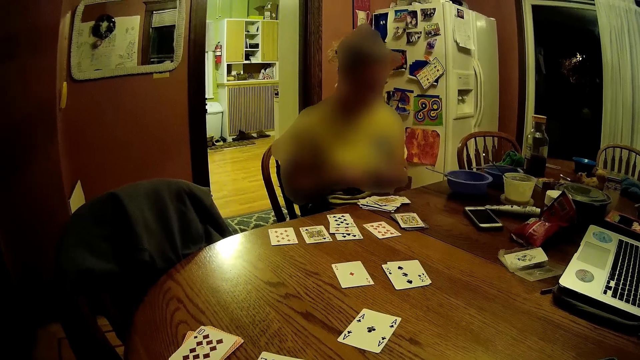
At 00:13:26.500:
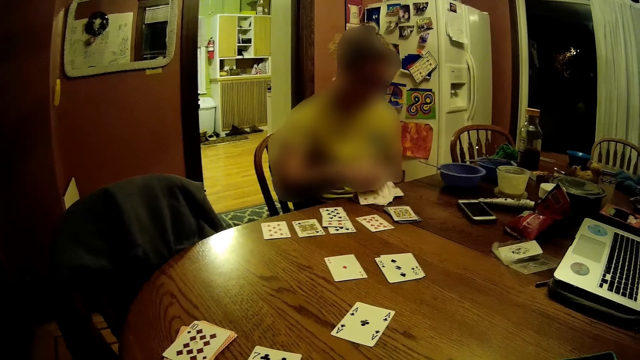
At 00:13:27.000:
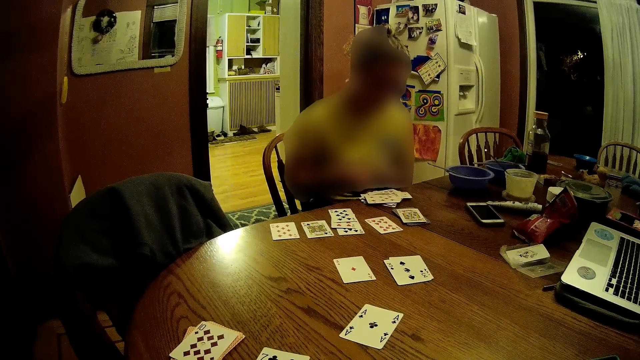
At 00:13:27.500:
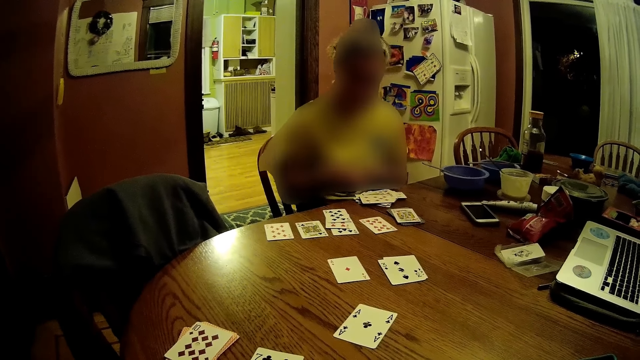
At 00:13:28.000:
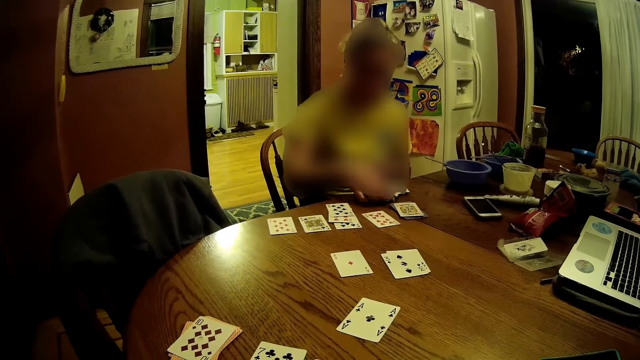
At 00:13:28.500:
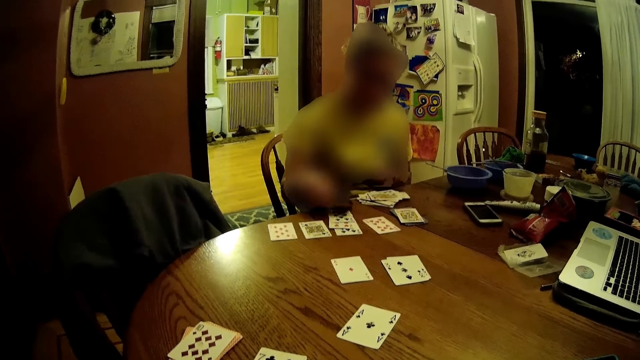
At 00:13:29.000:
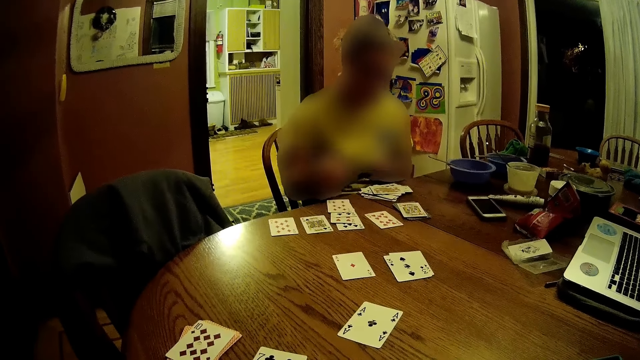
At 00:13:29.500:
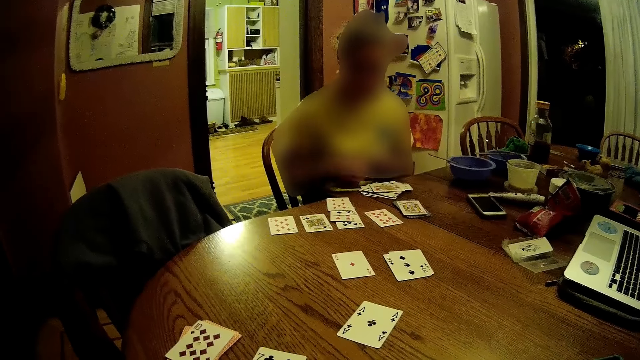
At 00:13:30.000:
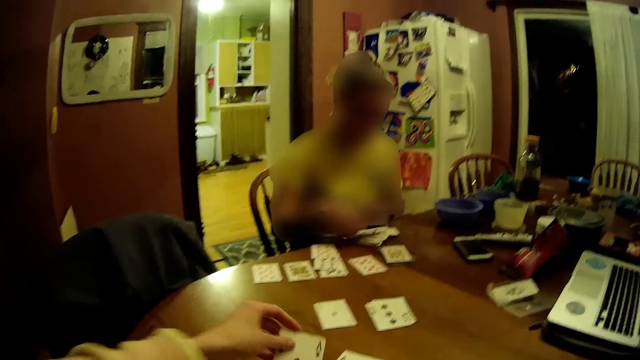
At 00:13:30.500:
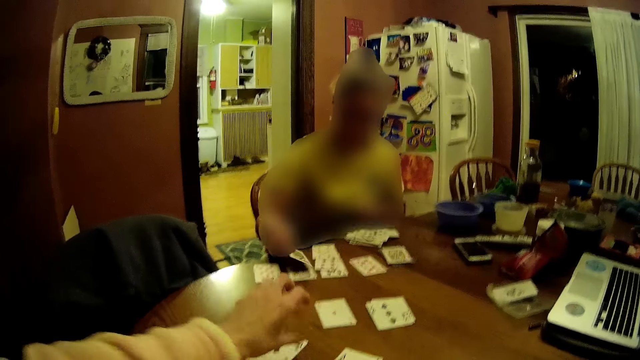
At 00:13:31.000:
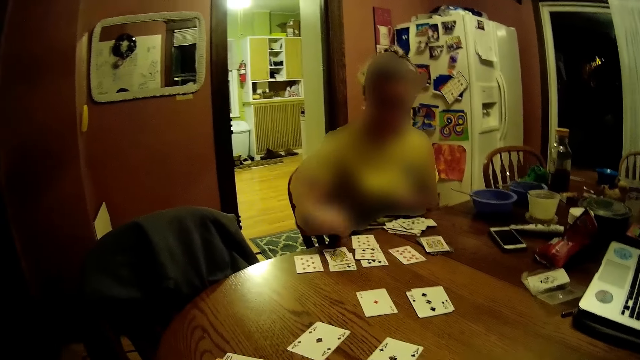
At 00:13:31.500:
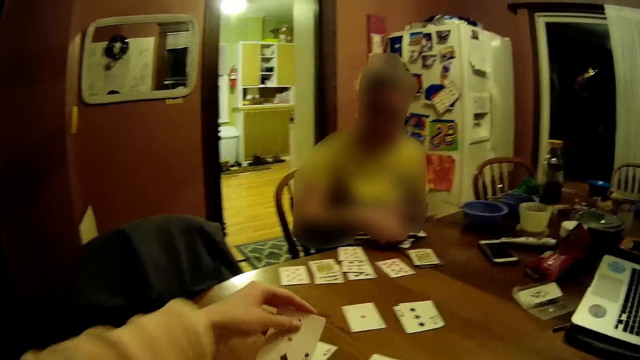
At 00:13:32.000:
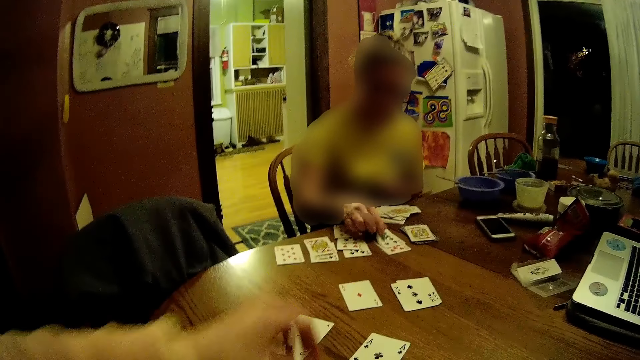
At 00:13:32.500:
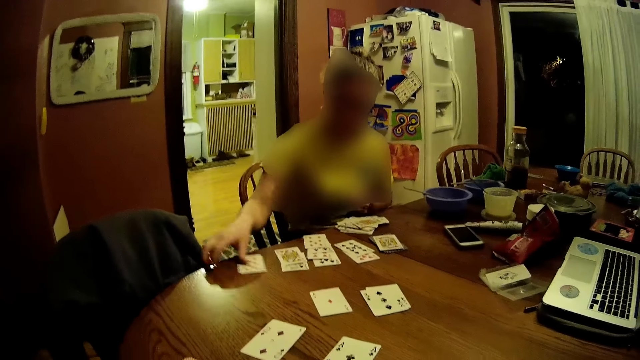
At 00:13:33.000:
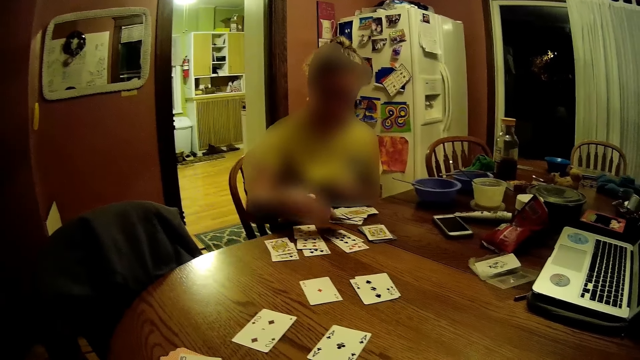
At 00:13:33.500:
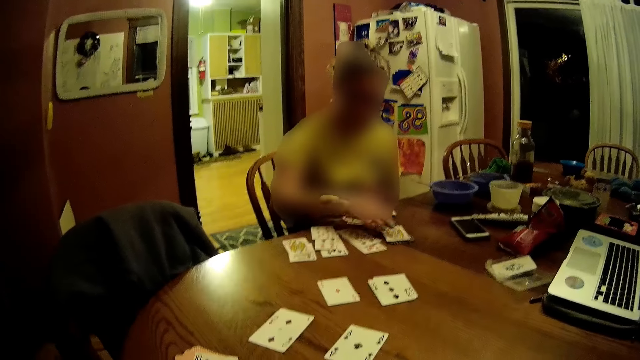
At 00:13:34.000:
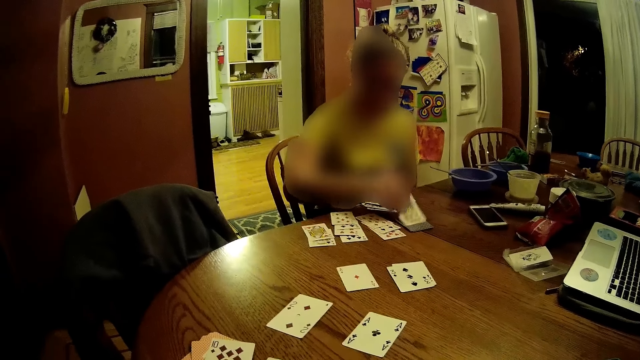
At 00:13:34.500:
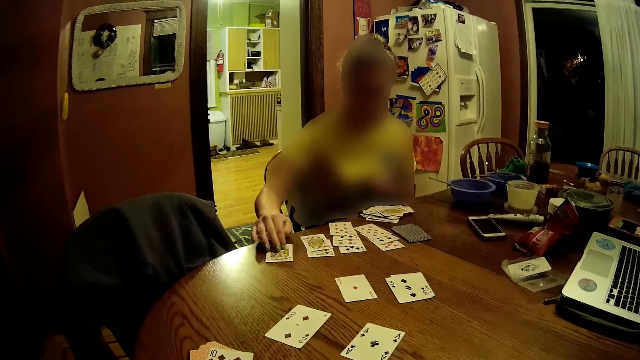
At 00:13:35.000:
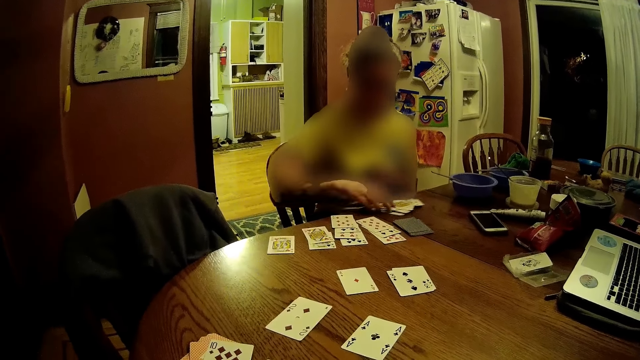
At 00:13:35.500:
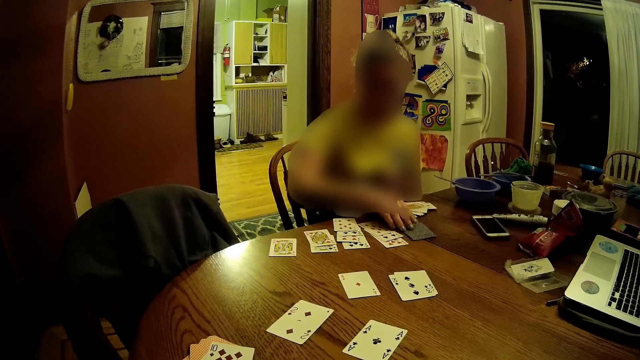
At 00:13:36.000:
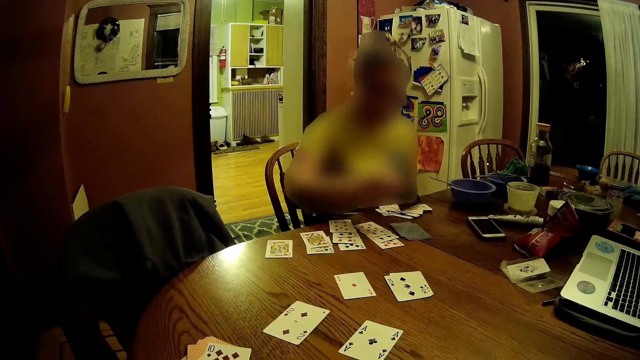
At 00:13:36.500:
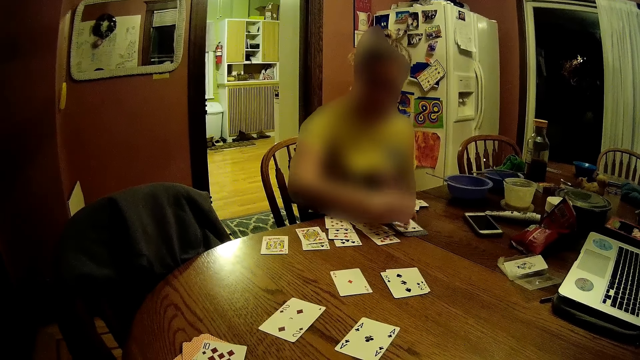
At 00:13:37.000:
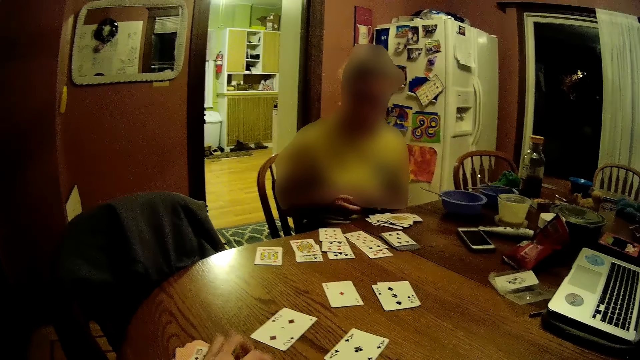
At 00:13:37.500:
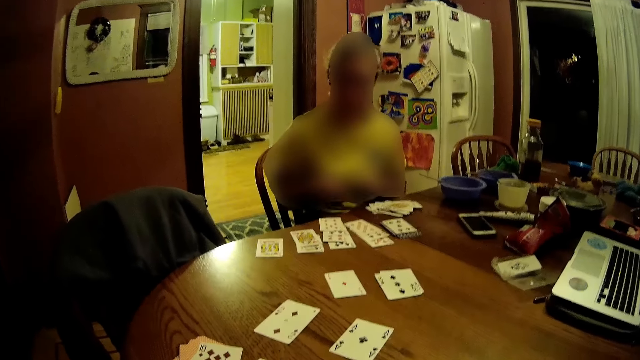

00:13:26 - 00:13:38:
A woman places a card on the table with her right hand. The woman picks a card from a deck of cards on the table with her right hand and places the card on the table with her right hand. The camera wearer places a card on the table with her left hand. The woman picks a card from the deck of cards on the table with her right hand. The camera wearer plays a card game. The woman places the card on the table with her right hand and picks a card from the deck of cards on the table with her right hand. The camera wearer places a card on the table with her left hand. The woman plays a card game. The woman places the card on the table with her right hand, picks a card from the table with her right hand, places the card on the table with her right hand, picks a card from the deck of cards on the table with her right hand, and places the card on the table with her right hand. The woman plays a card game. The woman moves the cards on the table with her right hand and turns a card on the deck of cards on the table with her right hand.

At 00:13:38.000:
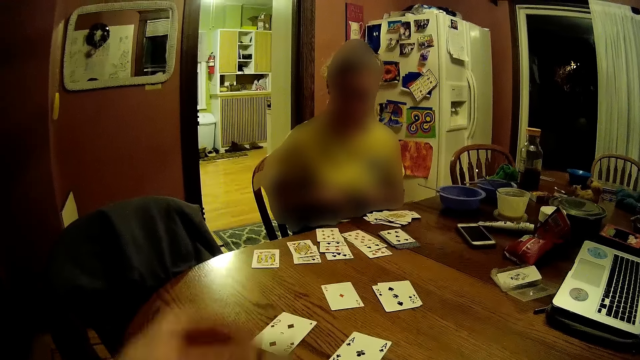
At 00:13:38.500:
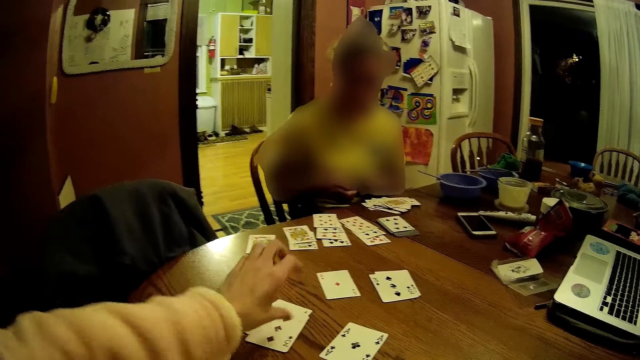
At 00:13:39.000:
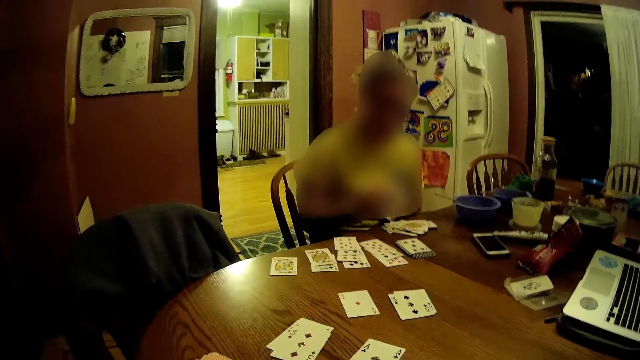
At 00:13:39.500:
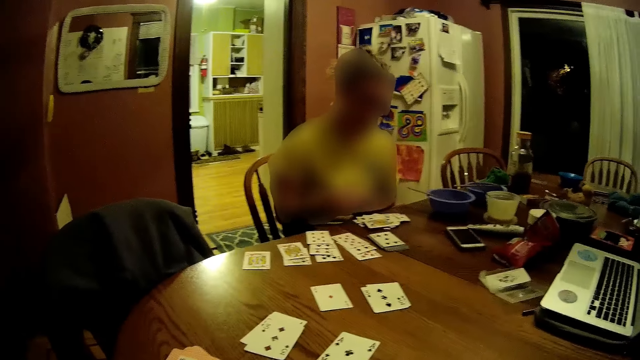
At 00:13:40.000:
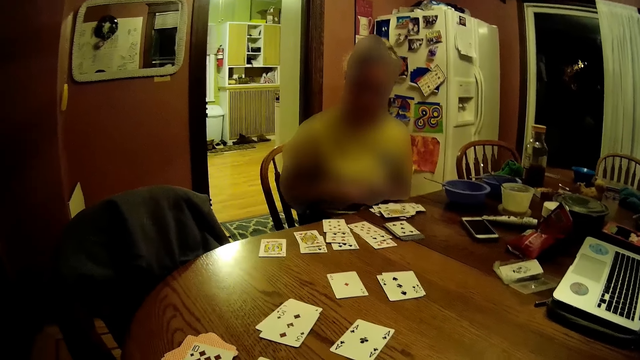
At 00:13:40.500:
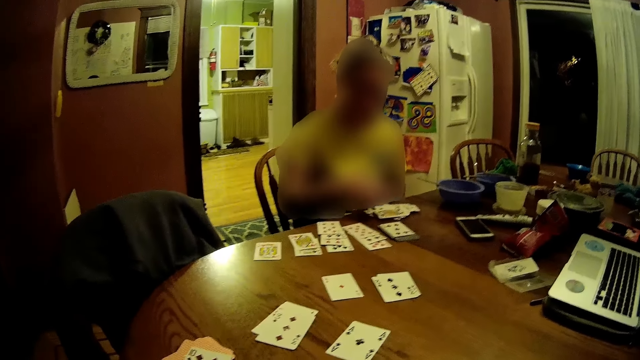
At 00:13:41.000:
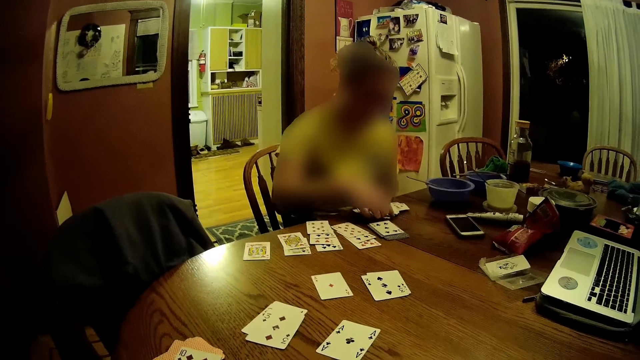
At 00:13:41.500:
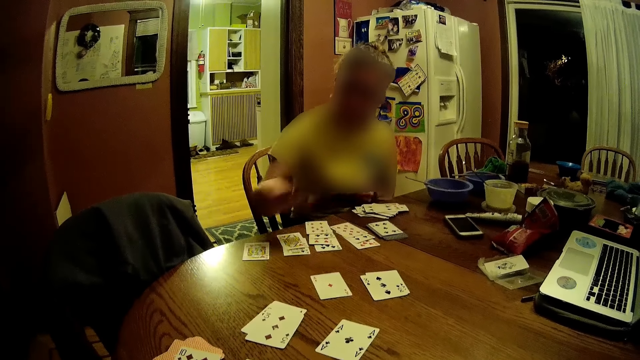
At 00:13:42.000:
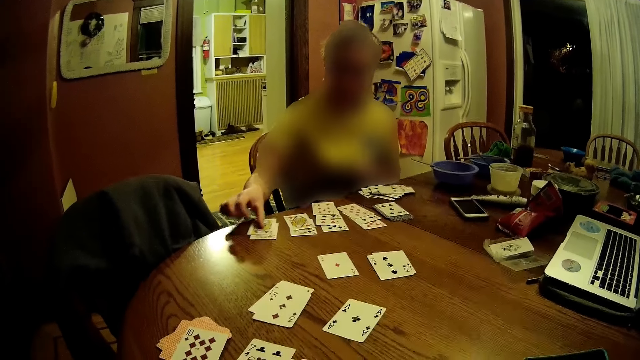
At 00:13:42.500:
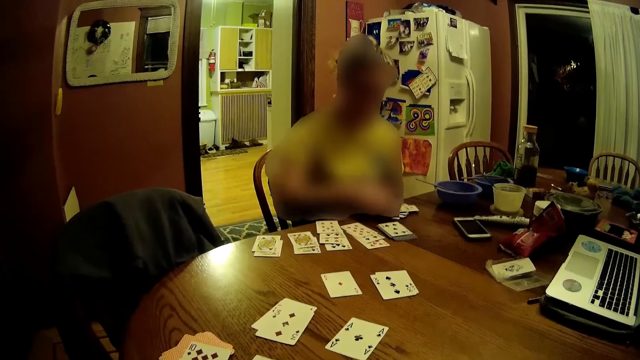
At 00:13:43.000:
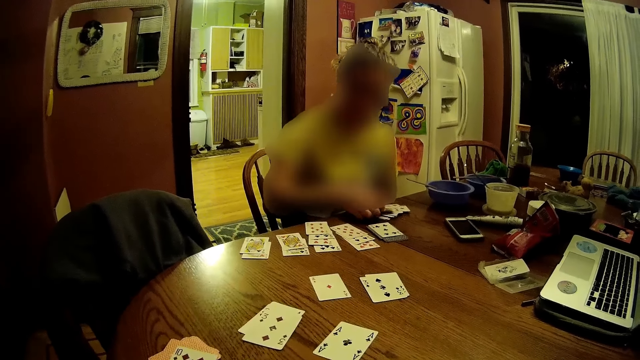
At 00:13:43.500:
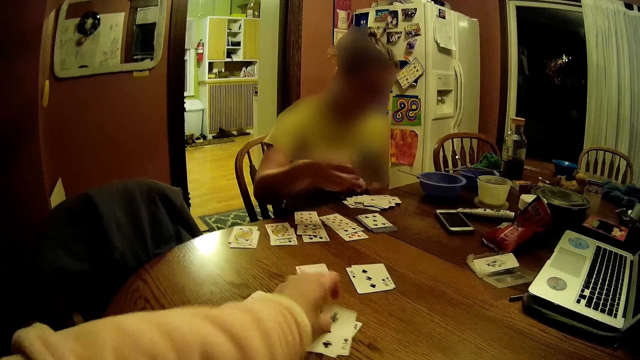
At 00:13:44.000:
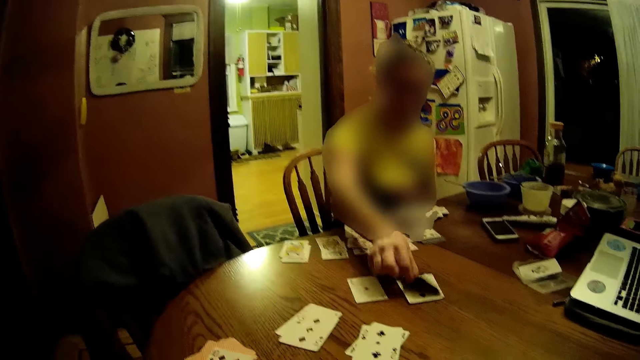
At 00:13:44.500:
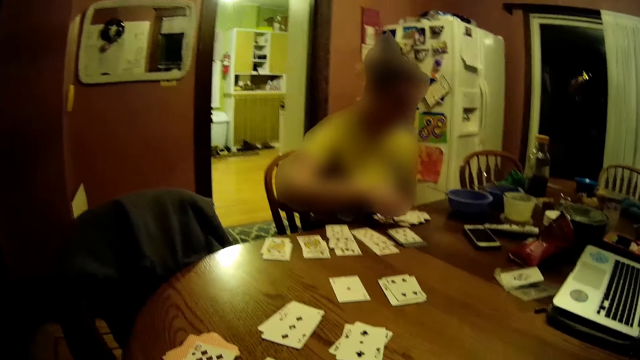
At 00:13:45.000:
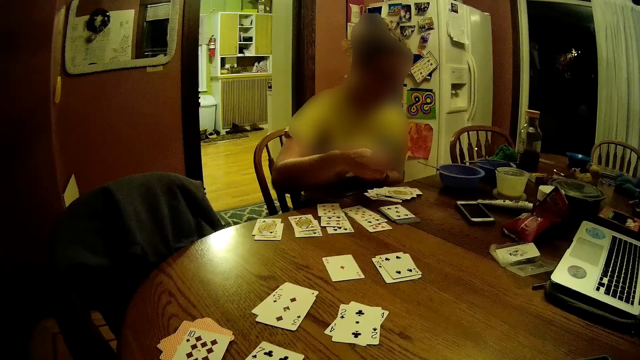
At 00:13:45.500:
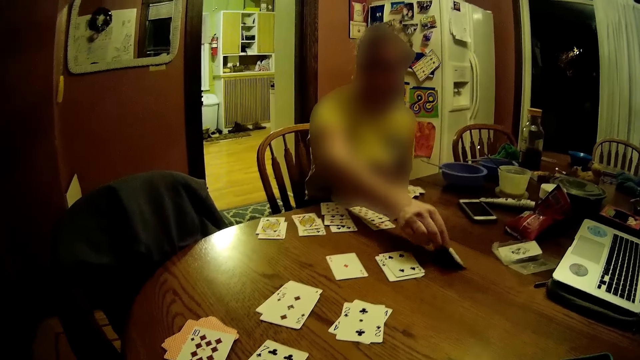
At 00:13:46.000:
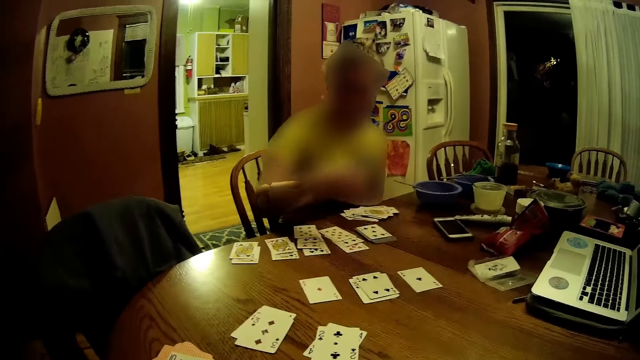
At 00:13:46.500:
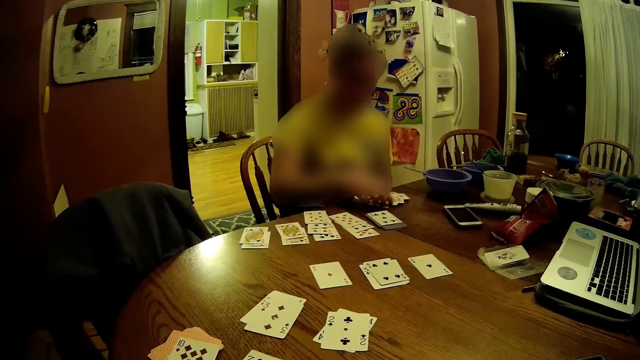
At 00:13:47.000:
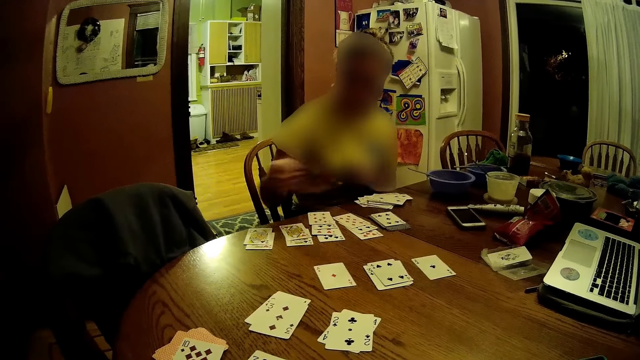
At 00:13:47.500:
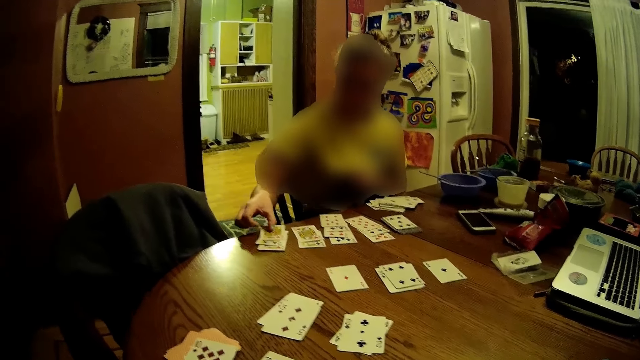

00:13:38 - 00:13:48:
The camera wearer plays a card game. She places a card on the table with her left hand. A woman places a card on the table with her right hand, picks a card from a deck of cards on the table with her right hand, and places the card on the table with her right hand. The woman plays a card game. The woman picks a card from the deck of cards on the table with her right hand. The camera wearer places a card on the table with her left hand. She plays a card game. The woman places the card on the table with her right hand, picks a card from the deck of cards on the table with her right hand, and replaces a card on the table with her right hand.
